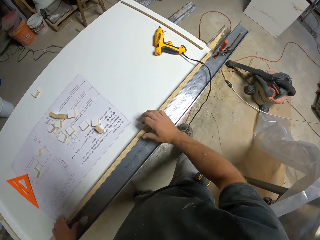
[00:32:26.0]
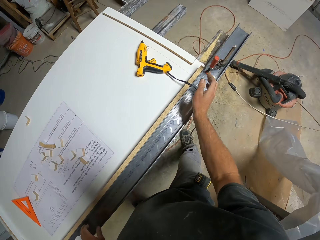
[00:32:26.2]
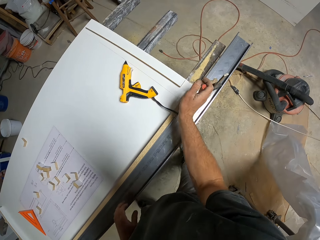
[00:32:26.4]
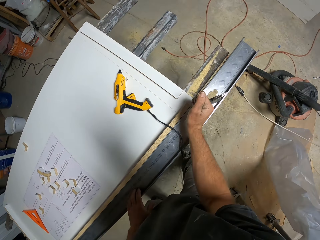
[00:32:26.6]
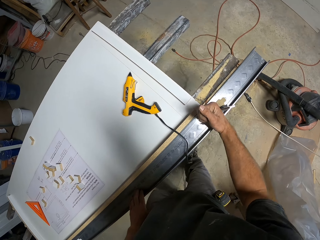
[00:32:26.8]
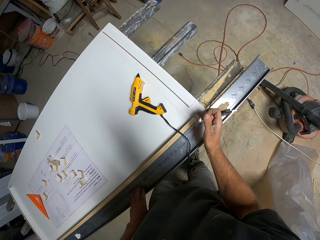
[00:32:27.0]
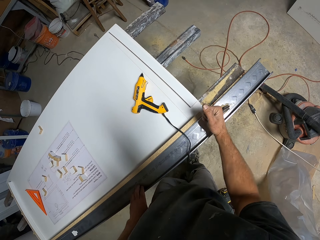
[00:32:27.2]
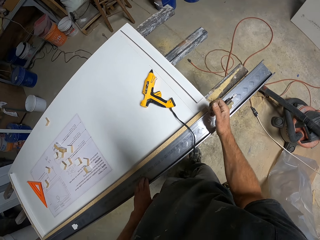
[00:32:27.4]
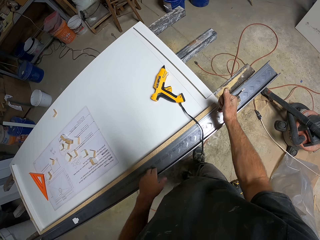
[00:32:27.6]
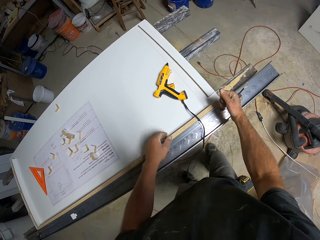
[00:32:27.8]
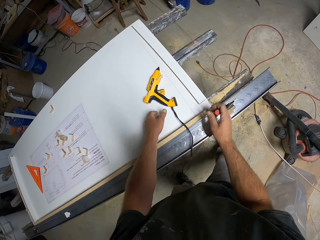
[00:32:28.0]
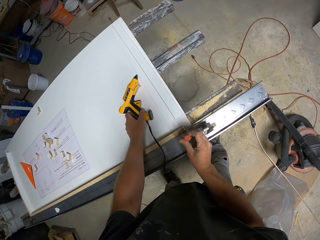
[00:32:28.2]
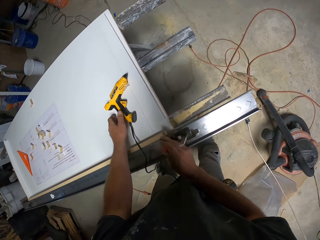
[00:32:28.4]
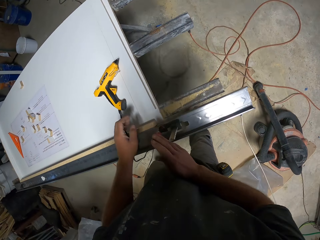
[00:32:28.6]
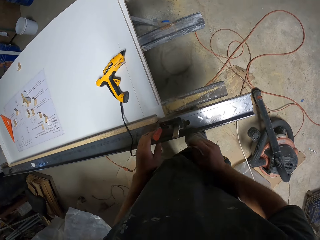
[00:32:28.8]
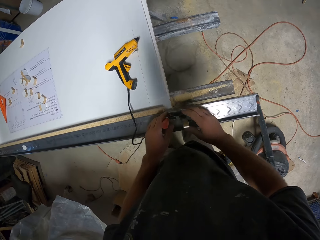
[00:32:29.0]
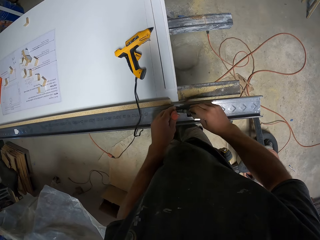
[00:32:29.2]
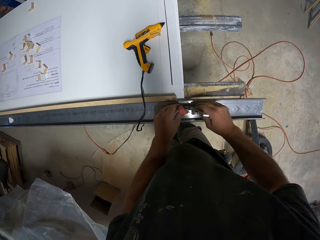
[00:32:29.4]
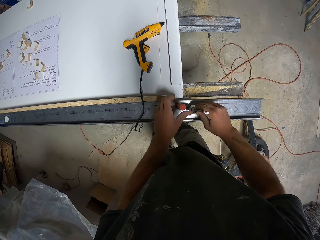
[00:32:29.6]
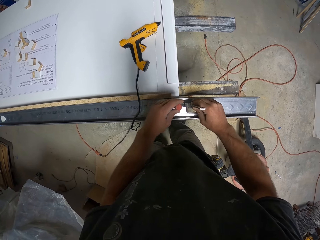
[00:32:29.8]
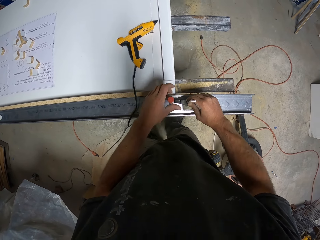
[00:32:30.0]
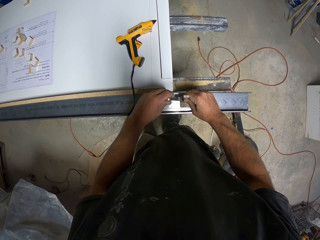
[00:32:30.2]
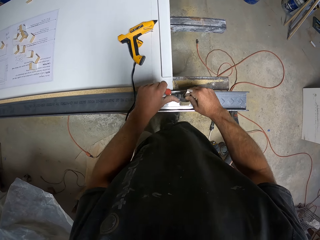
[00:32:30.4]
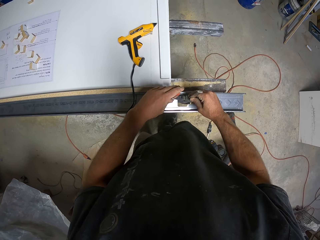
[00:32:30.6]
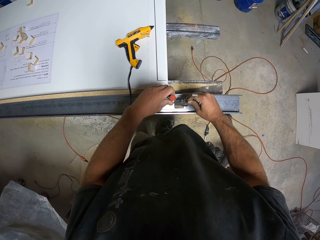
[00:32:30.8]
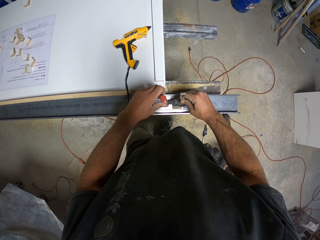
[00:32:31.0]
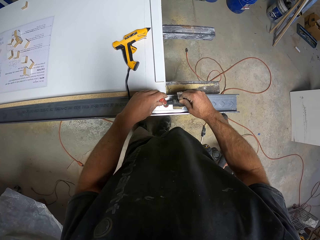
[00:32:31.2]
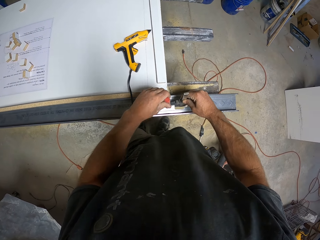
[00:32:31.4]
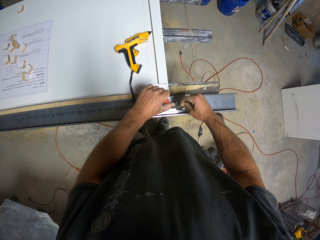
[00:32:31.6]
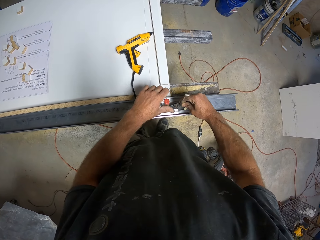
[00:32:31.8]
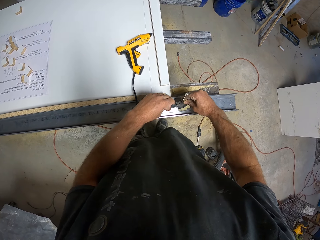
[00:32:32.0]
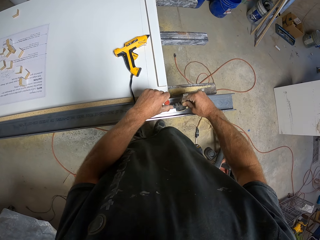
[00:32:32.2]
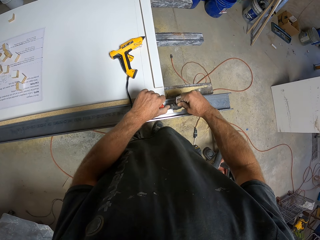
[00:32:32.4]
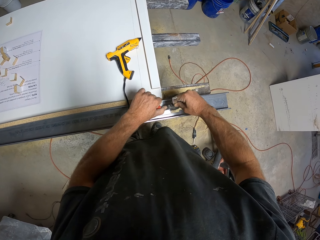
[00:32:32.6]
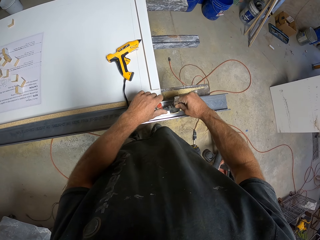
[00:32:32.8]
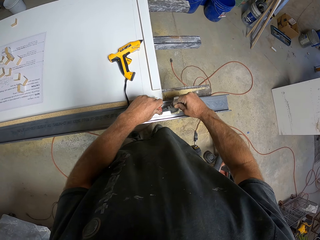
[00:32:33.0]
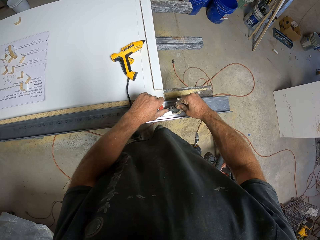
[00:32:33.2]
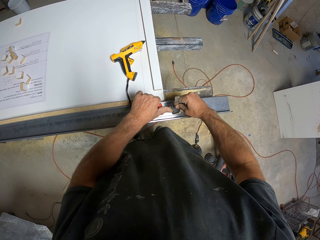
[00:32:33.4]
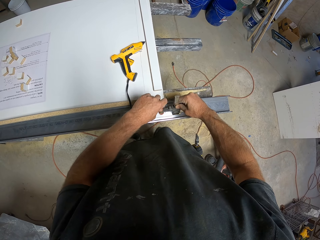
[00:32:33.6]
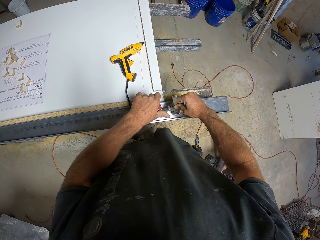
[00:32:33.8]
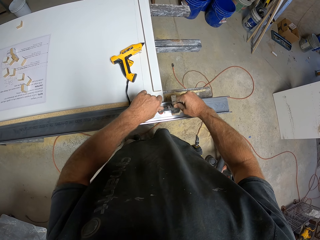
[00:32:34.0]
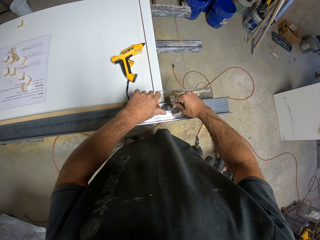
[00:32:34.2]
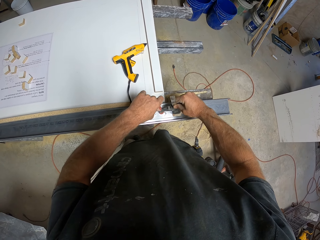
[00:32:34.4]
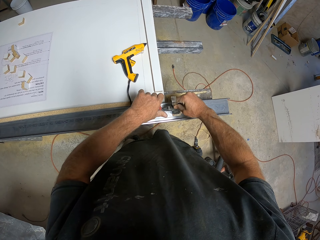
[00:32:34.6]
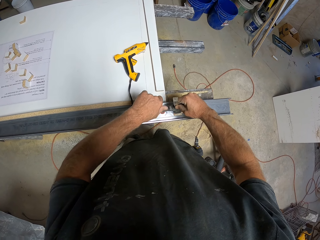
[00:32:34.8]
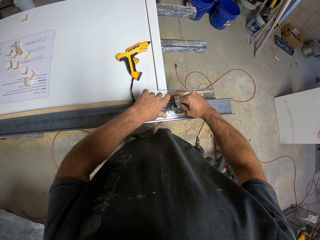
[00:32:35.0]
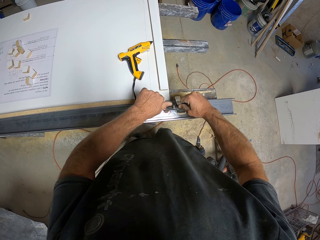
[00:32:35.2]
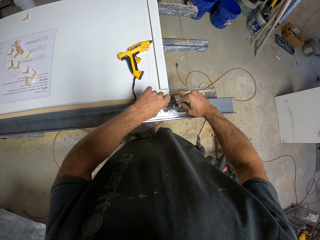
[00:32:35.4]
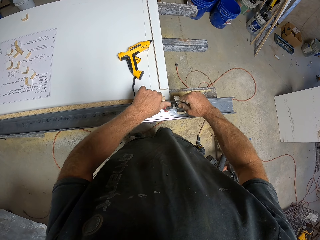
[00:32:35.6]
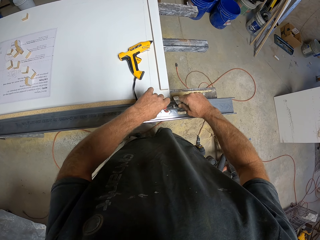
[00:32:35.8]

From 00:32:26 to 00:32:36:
The camera wearer opens the clamp. They open the clamp.

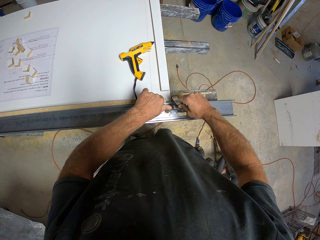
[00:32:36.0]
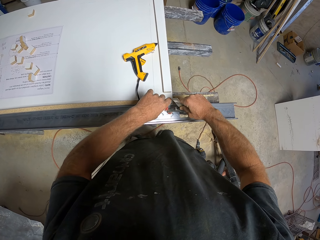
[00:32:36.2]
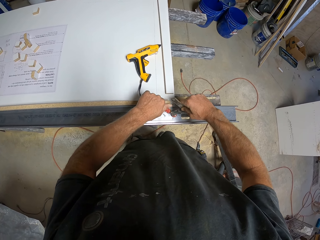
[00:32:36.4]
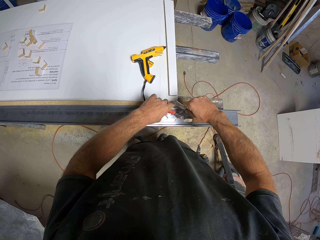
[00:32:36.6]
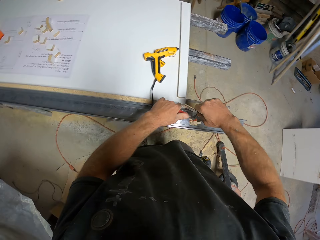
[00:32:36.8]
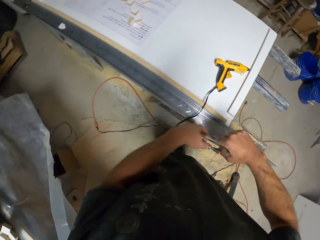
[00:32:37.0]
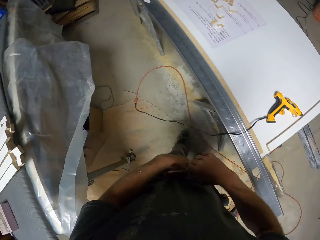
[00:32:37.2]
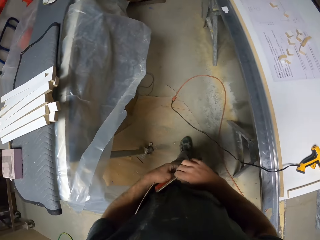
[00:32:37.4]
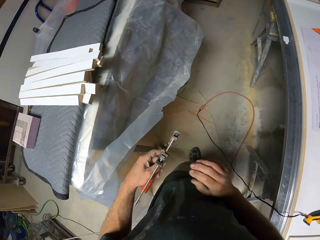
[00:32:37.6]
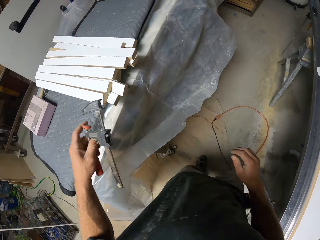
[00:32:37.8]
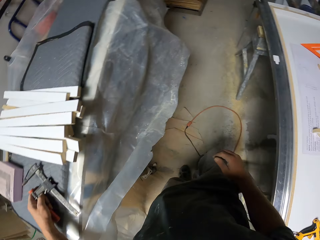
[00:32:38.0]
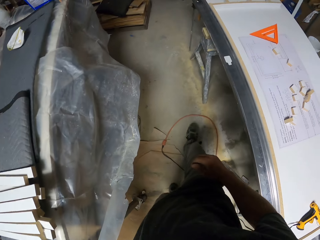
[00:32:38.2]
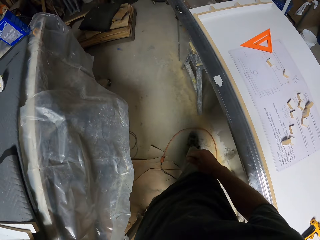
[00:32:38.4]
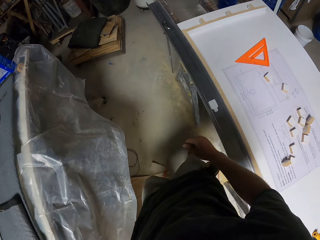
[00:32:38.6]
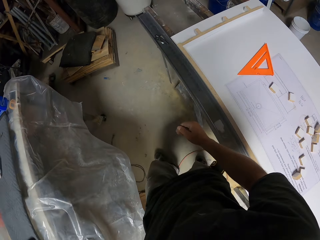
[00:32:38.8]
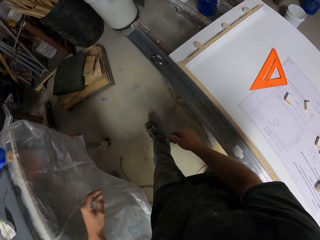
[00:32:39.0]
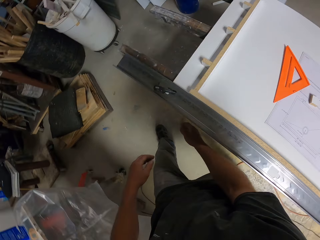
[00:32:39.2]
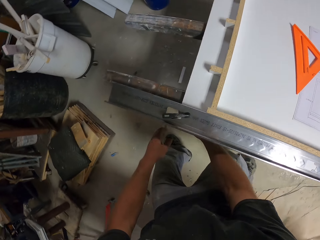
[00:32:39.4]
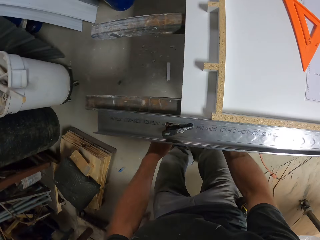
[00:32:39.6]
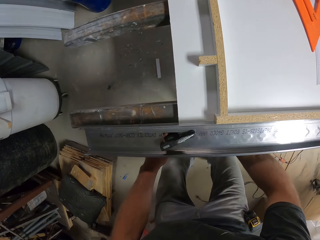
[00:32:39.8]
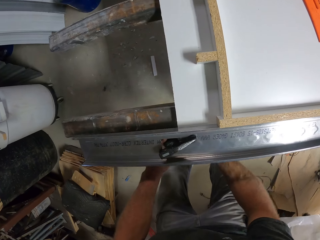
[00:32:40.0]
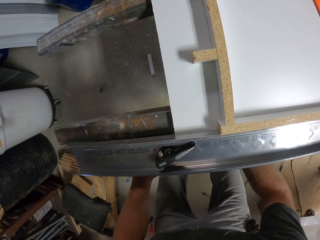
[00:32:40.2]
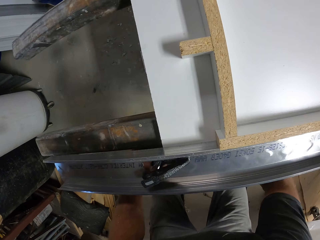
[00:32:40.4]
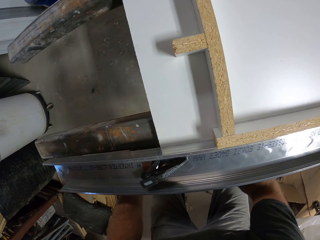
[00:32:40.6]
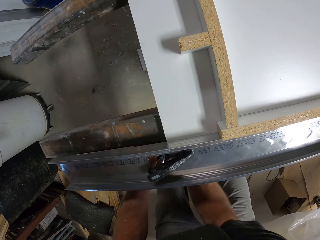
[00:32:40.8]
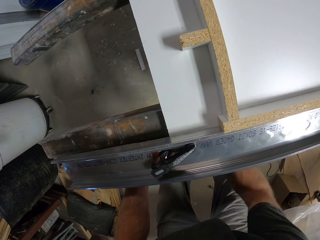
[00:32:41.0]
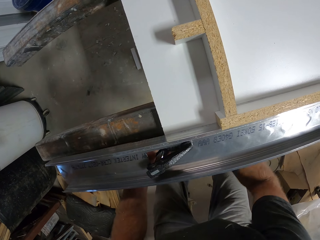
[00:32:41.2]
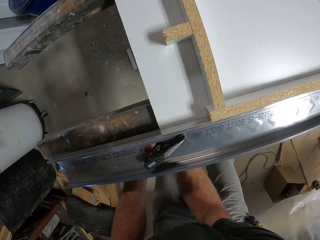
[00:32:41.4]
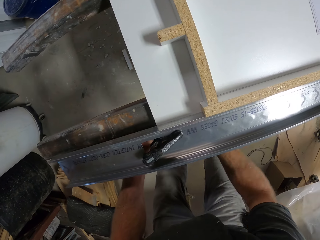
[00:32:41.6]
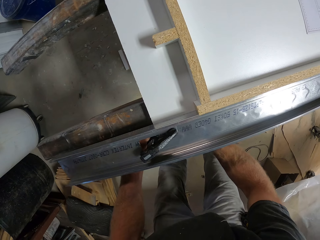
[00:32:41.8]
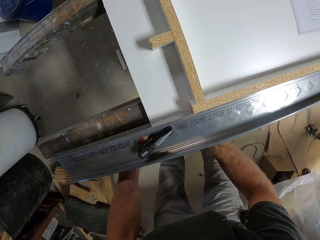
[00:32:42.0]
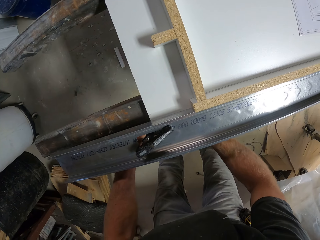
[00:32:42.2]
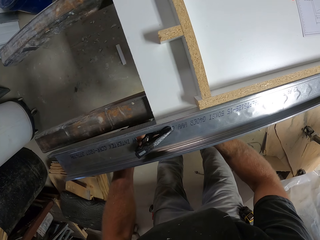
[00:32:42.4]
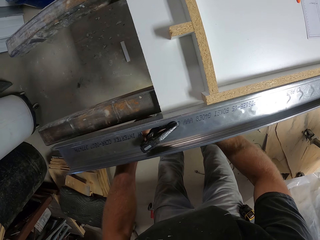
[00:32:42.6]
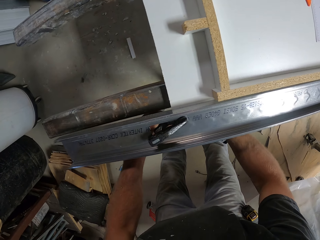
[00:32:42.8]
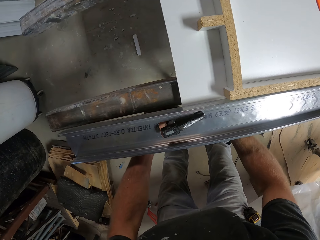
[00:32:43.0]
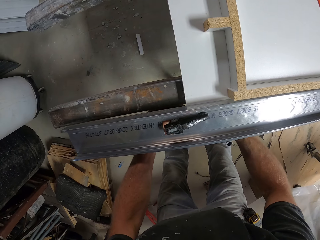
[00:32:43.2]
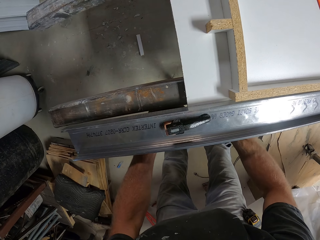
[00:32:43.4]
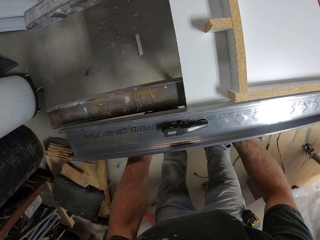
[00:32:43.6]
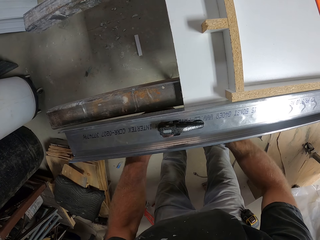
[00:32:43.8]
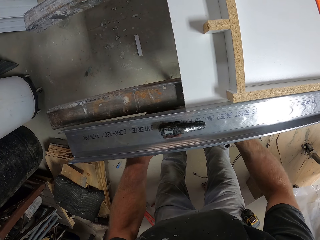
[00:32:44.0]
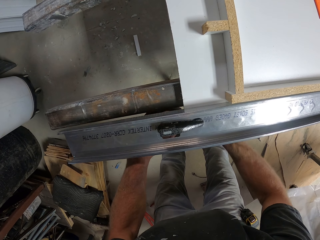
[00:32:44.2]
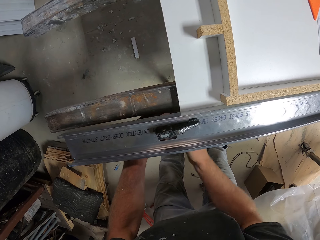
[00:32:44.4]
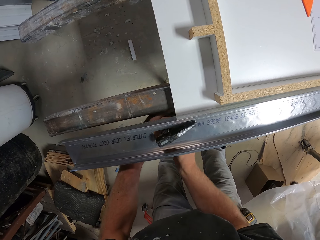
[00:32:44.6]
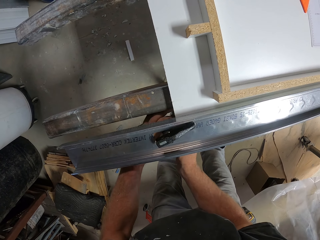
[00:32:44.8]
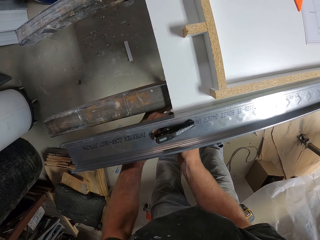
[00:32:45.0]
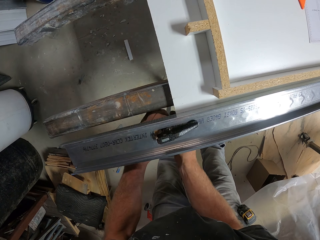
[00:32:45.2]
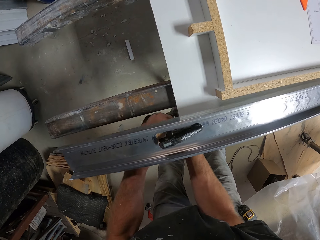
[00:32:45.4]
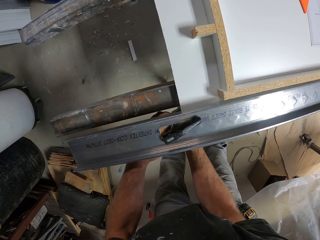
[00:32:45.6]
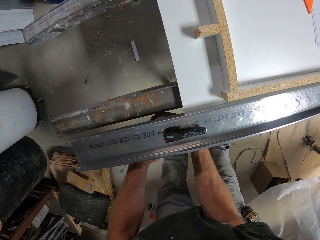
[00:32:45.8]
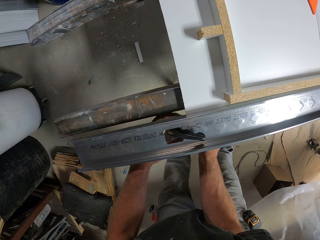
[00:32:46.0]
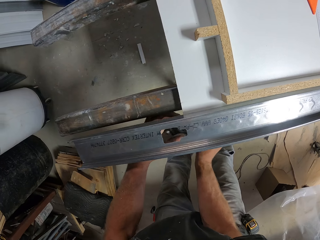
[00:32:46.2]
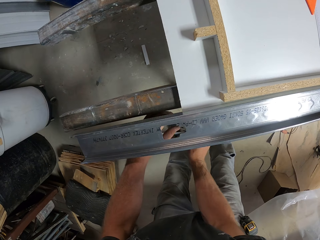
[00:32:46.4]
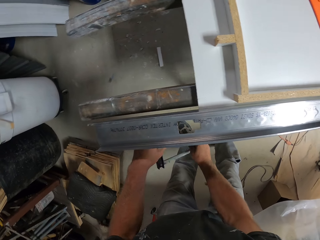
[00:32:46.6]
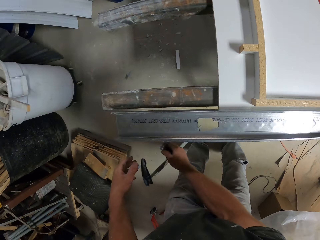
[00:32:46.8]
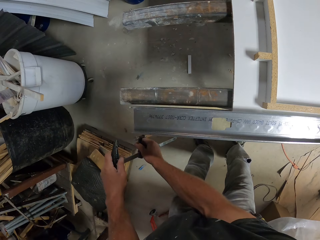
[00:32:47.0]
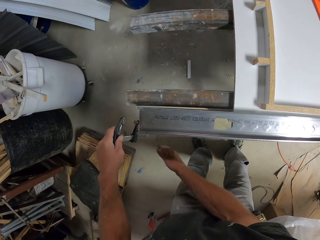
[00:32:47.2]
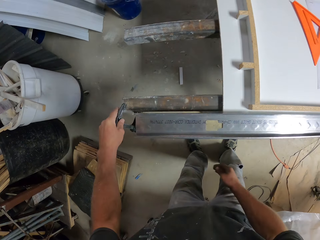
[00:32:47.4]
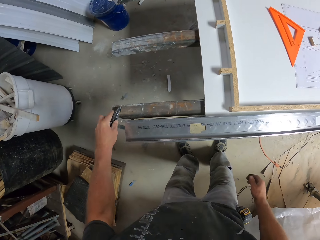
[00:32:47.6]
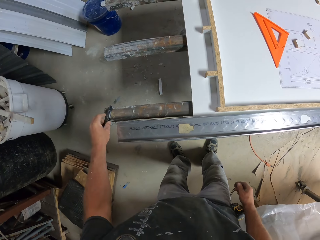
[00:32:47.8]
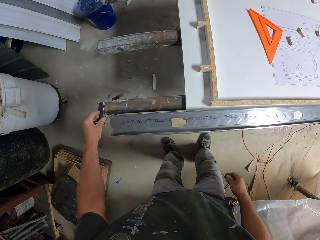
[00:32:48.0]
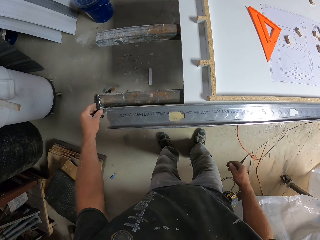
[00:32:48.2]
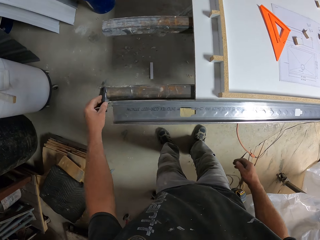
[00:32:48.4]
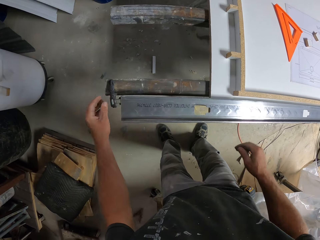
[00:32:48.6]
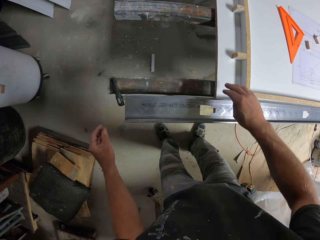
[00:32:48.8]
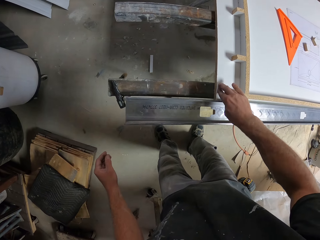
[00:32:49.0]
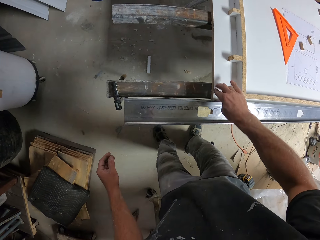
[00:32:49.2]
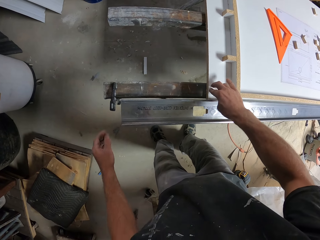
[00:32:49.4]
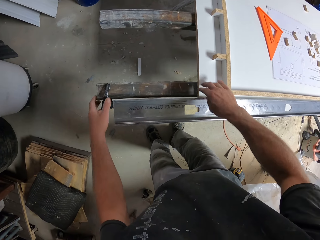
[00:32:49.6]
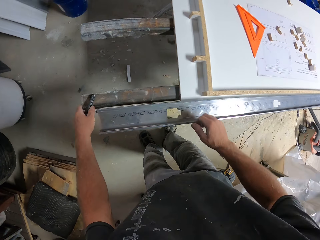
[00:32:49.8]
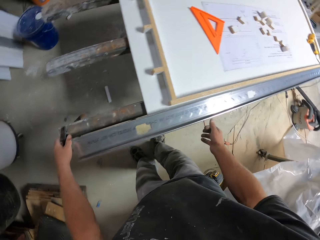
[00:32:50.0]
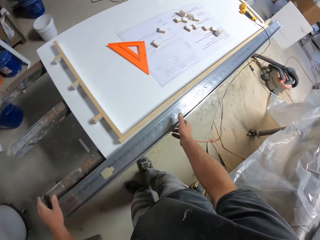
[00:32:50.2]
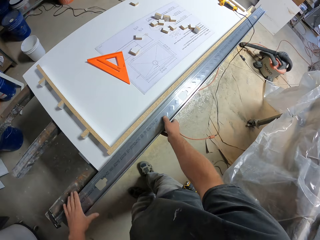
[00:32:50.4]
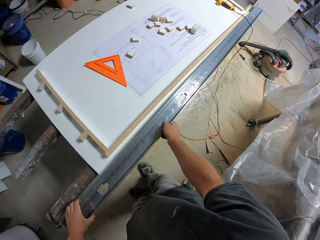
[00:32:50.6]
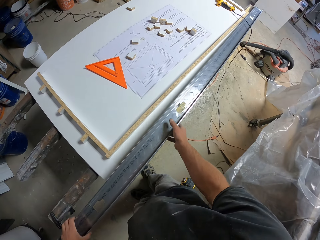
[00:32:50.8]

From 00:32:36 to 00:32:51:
The camera wearer puts the clamp on the work bench. He walks across the workshop and opens the clamp. He removes the F clamp from the metal bar. He puts the F clamp on the metal bar. He hits the wooden frame with his finger.
